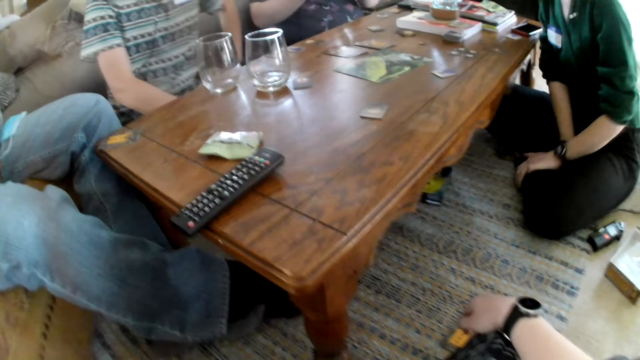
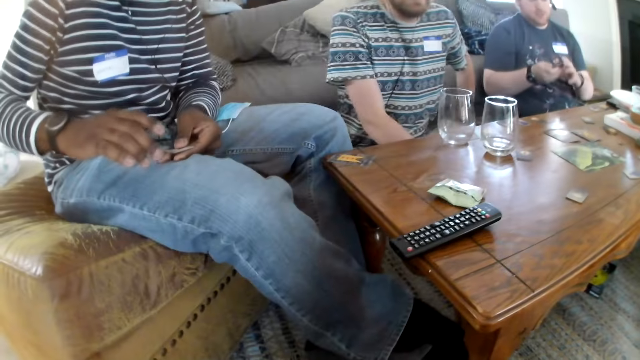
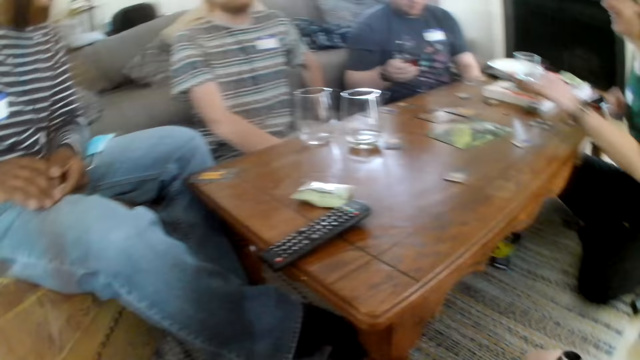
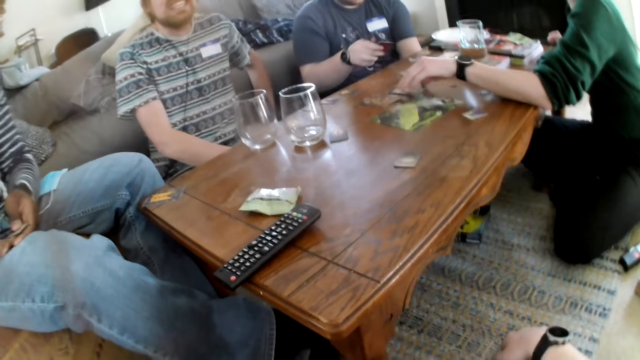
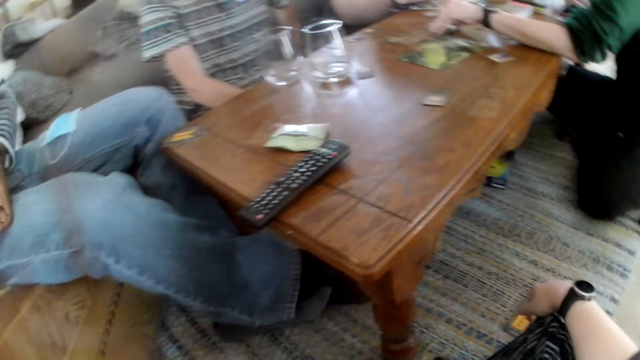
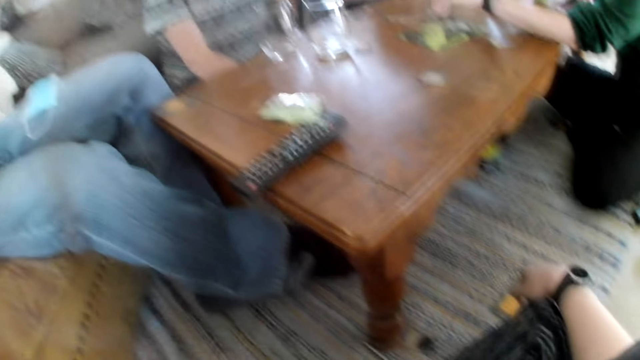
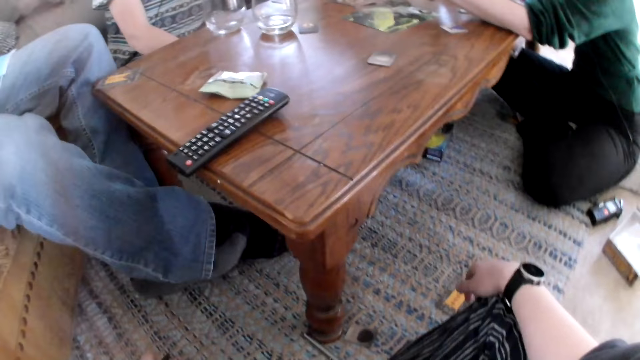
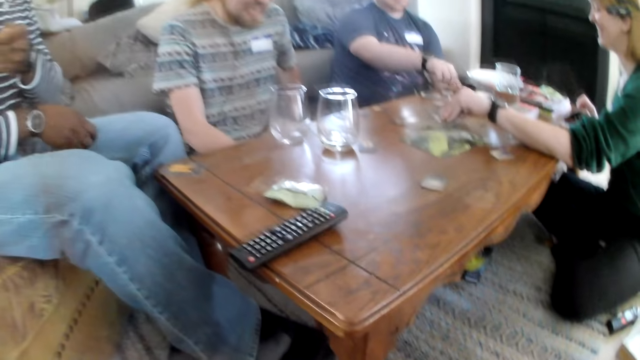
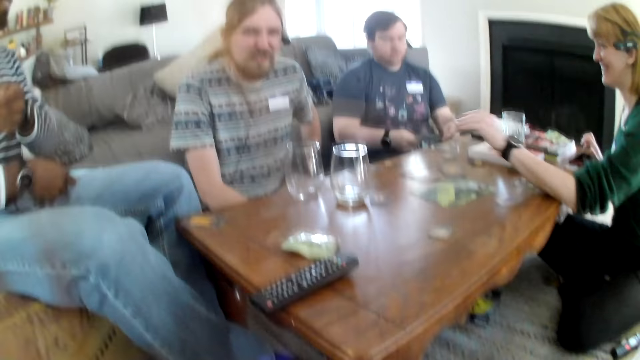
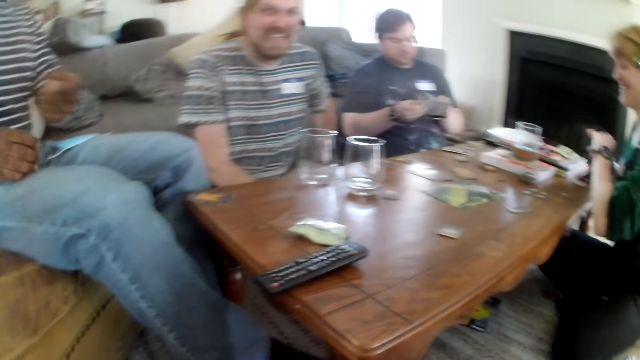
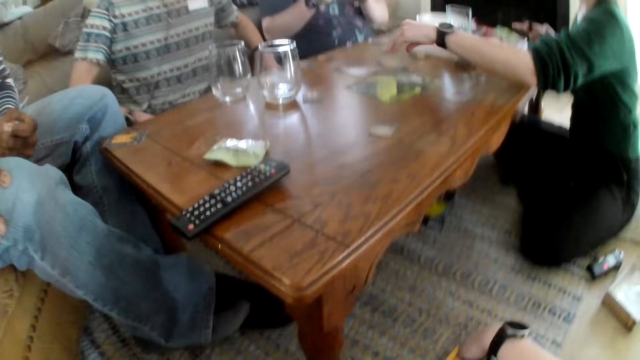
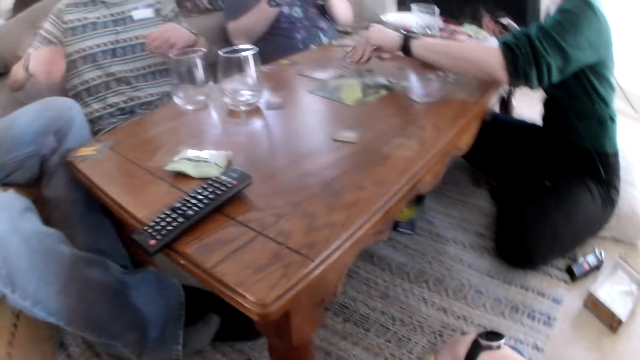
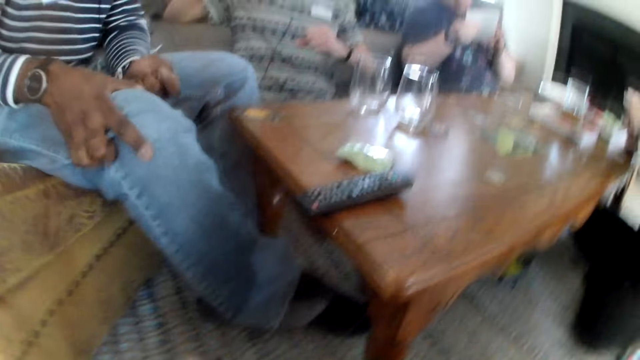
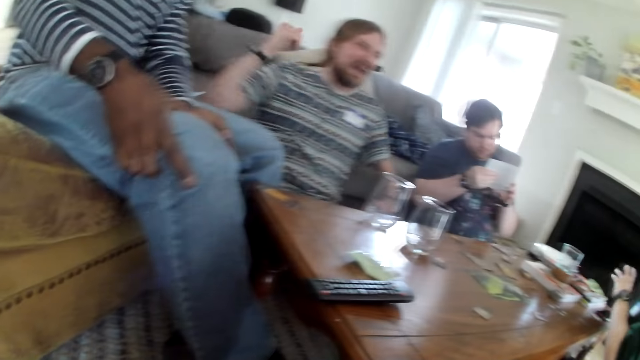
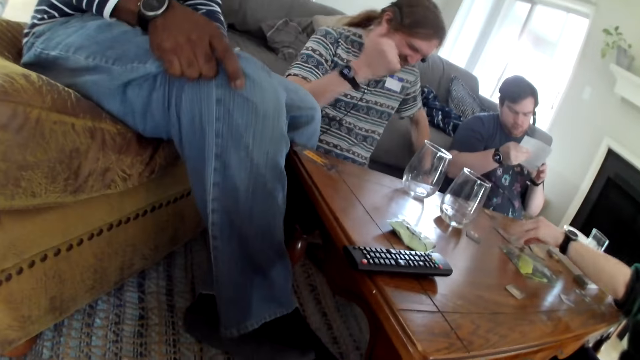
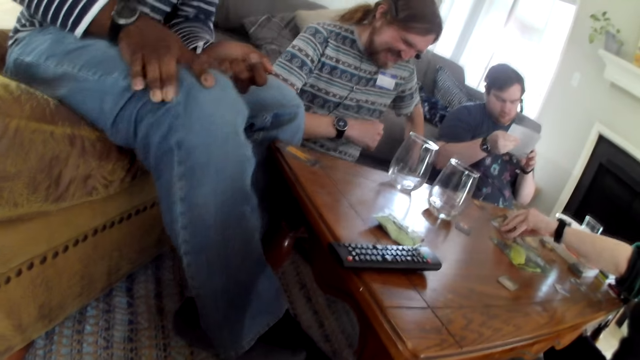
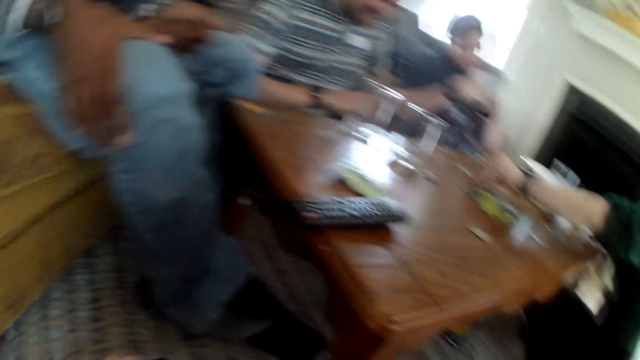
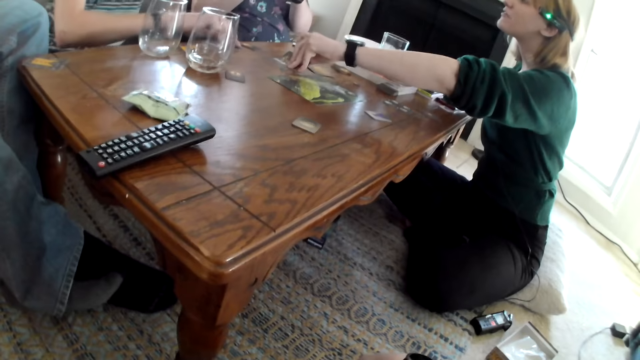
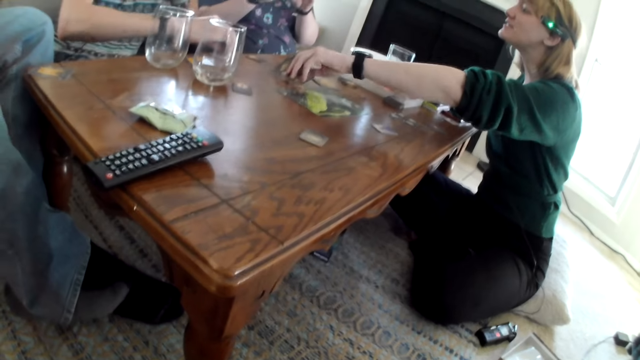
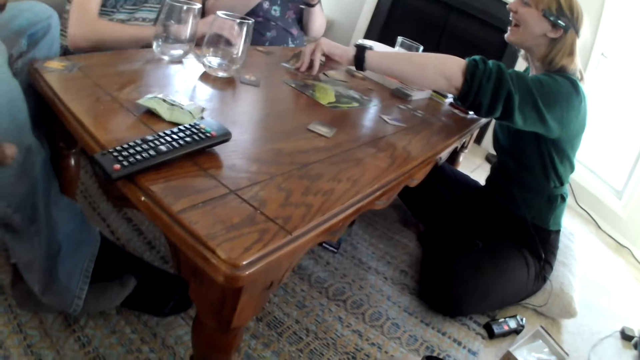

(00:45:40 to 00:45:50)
A lady rests her hands on her legs. The camera wearer holds cards in hand. The lady touches cards on the table. The lady picks some cards from the table with her right hand. A man picks a card from the table. Another man speaks. The other man makes gestures with his hands. The lady interacts with the group of people. The lady looks at cards on the table.

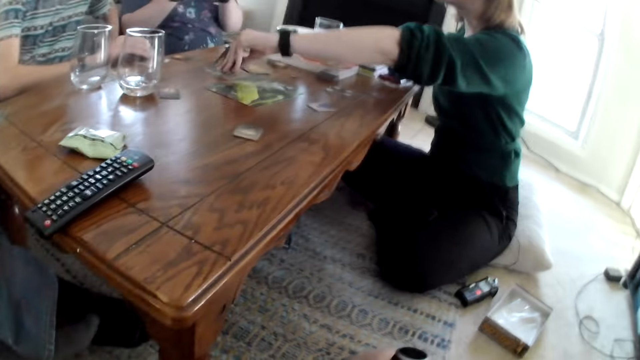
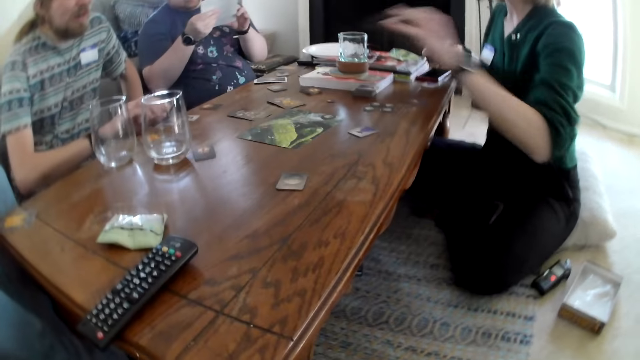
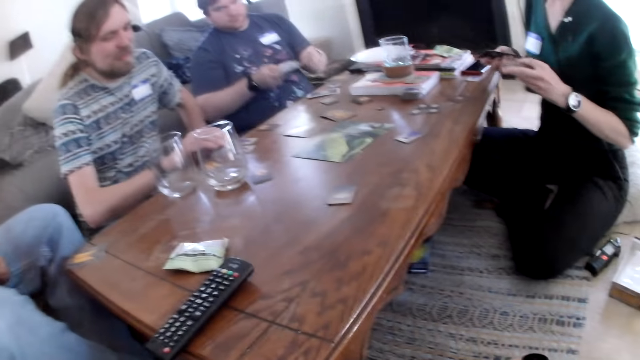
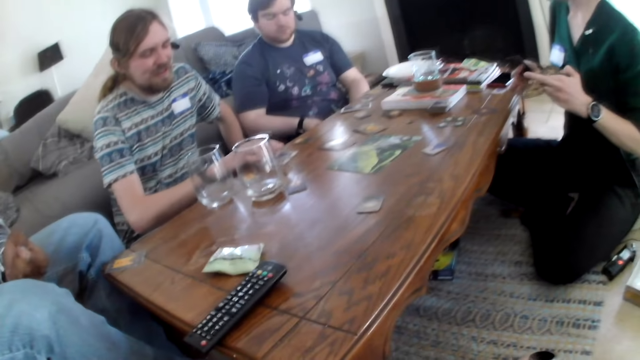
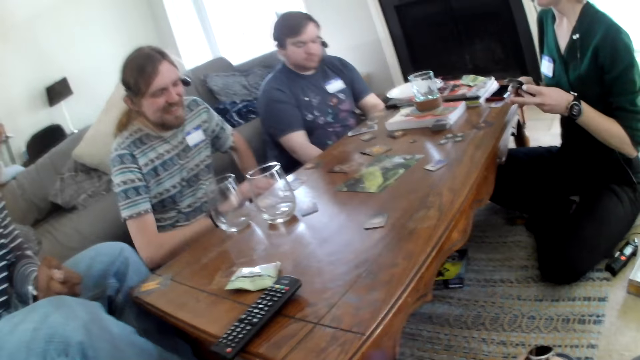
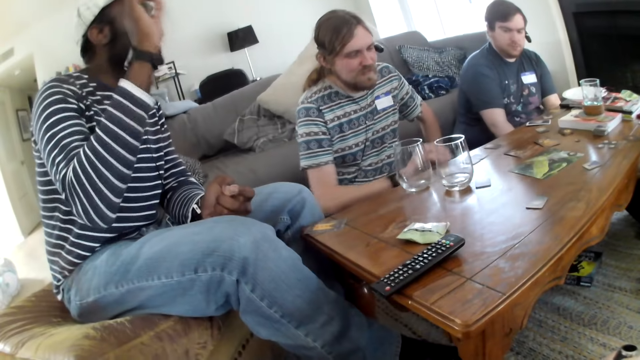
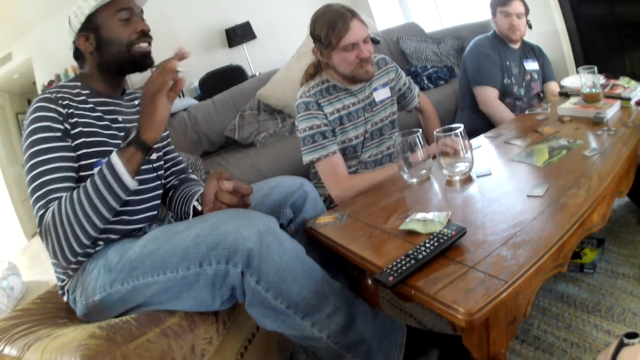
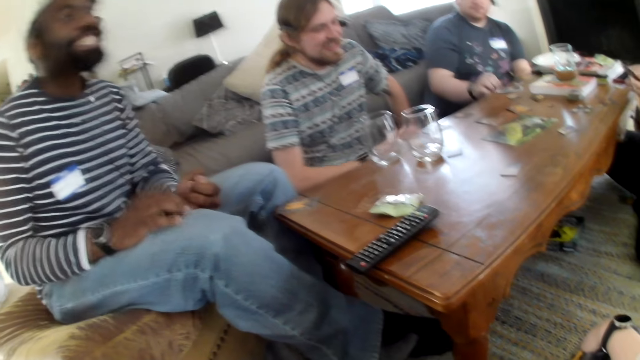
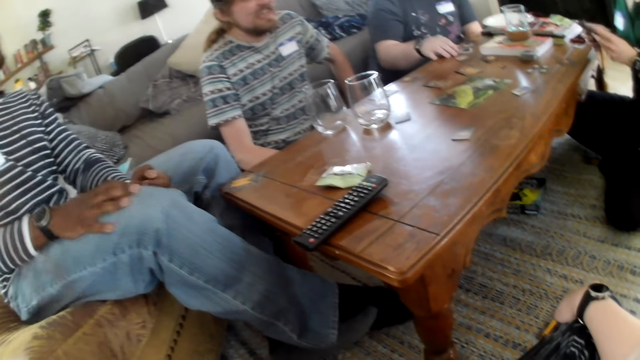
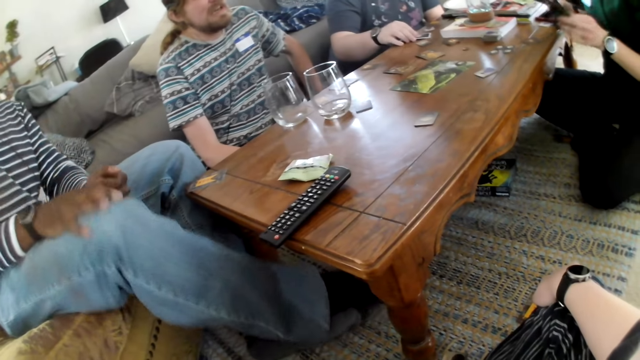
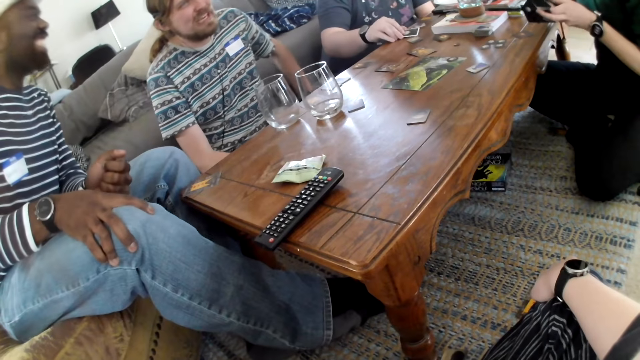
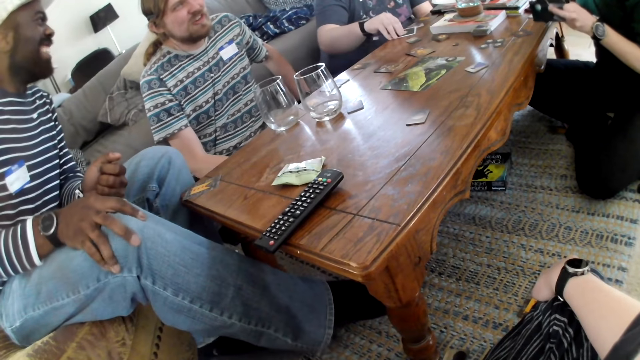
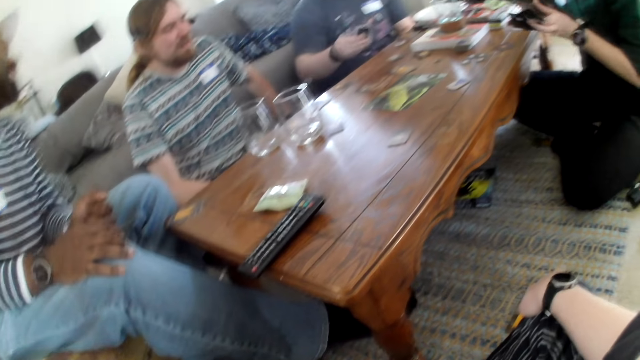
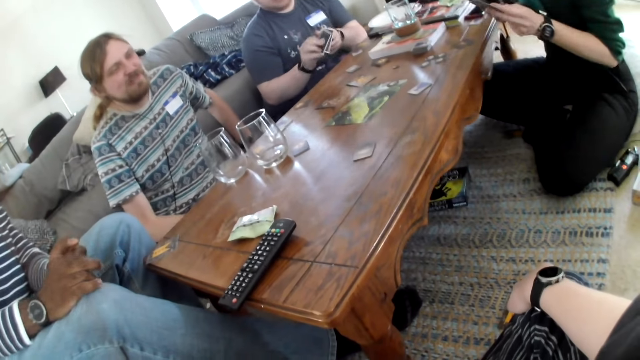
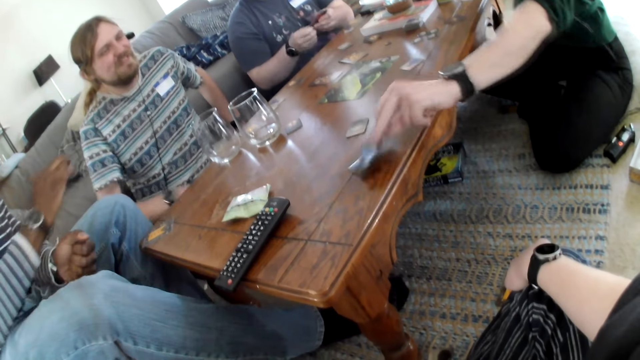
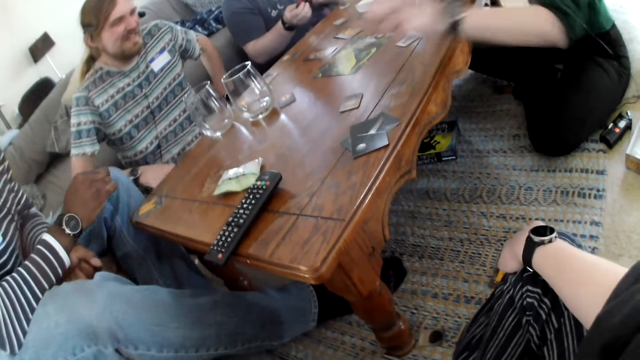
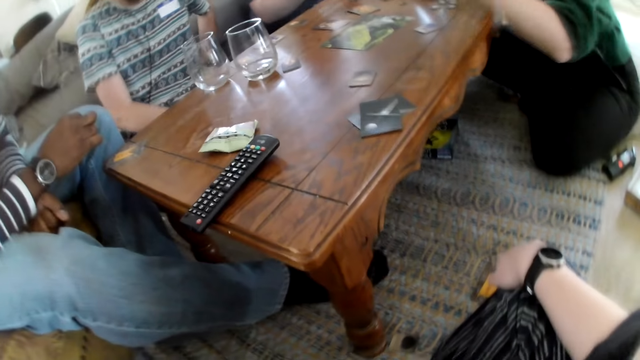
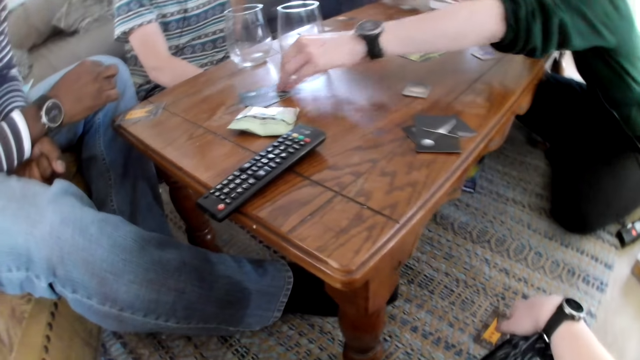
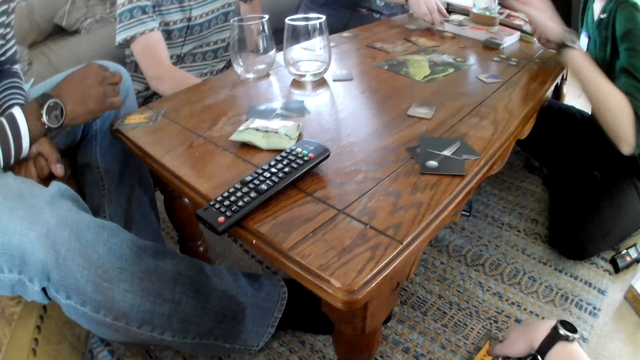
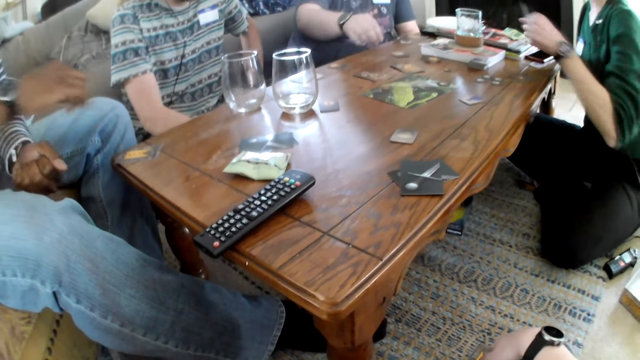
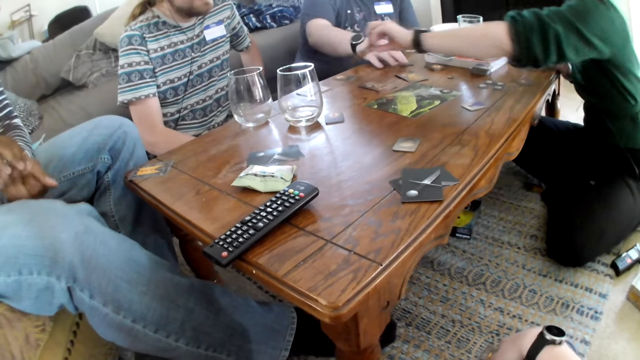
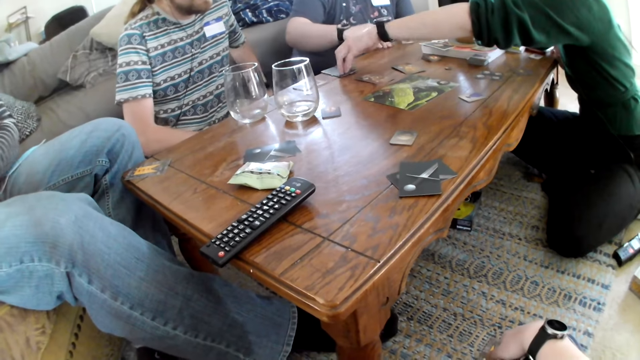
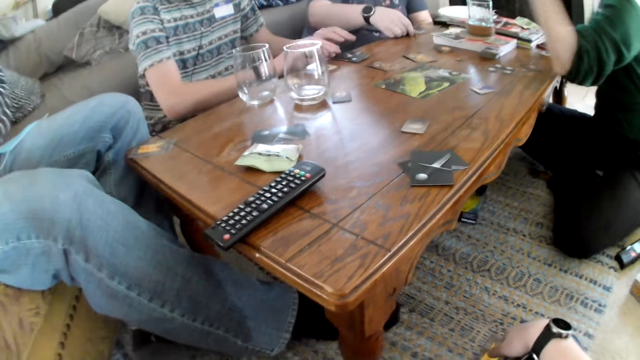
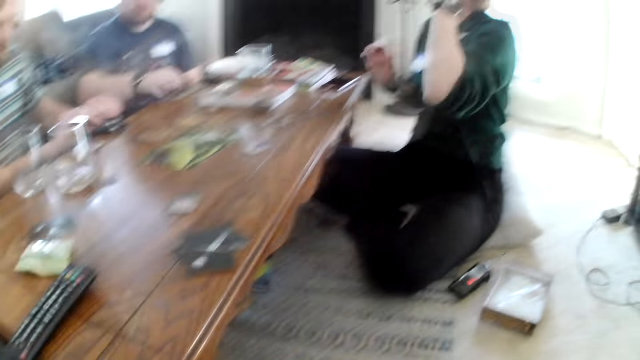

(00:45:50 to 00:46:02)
A lady lets go of the cards on the table. A man interacts with the group of people. Another man makes gestures with his hands and speaks. Another man interacts with the group of people. Another man picks a card from the table with his right hand. Another man speaks. The lady drops some cards on the table with her left hand. The camera wearer interacts with the group of people. The lady distributes cards on the table. Another man touches cards on the table.
